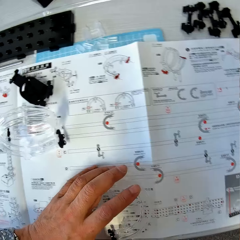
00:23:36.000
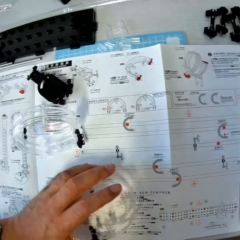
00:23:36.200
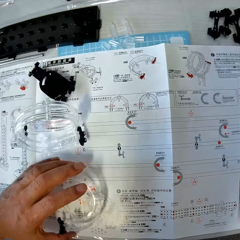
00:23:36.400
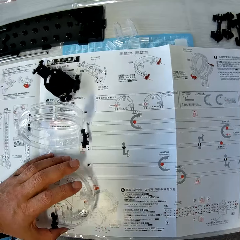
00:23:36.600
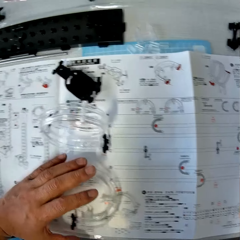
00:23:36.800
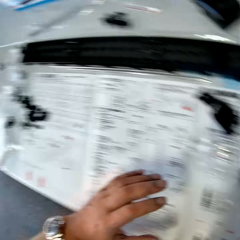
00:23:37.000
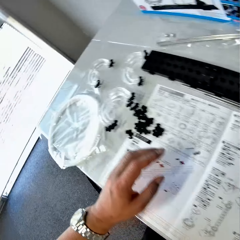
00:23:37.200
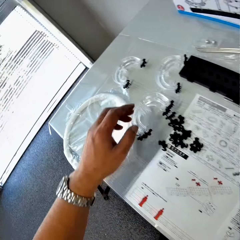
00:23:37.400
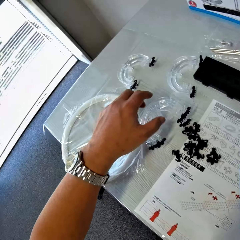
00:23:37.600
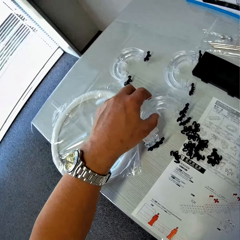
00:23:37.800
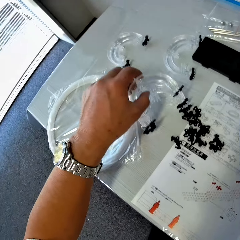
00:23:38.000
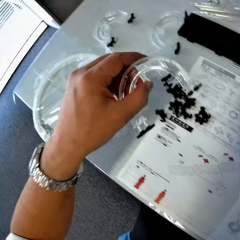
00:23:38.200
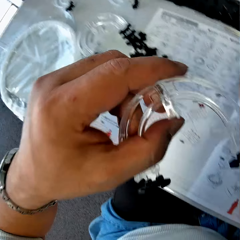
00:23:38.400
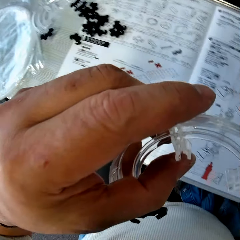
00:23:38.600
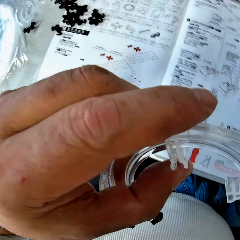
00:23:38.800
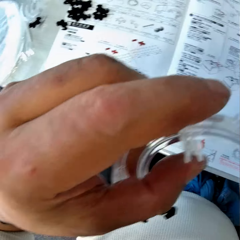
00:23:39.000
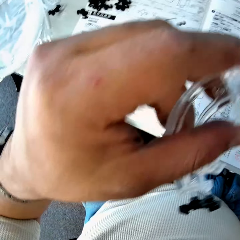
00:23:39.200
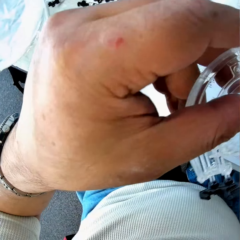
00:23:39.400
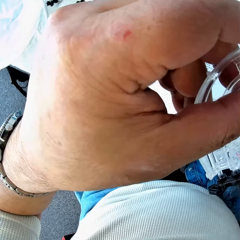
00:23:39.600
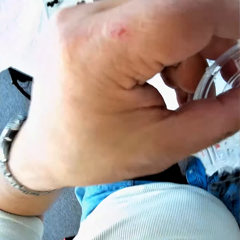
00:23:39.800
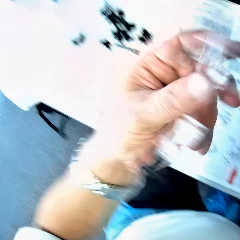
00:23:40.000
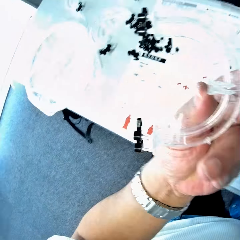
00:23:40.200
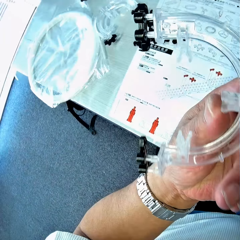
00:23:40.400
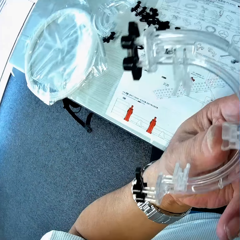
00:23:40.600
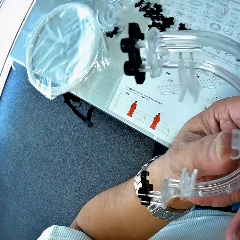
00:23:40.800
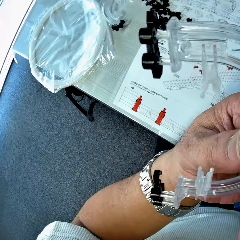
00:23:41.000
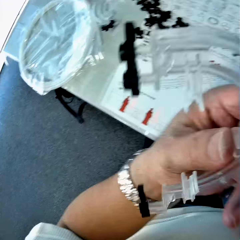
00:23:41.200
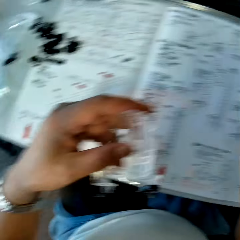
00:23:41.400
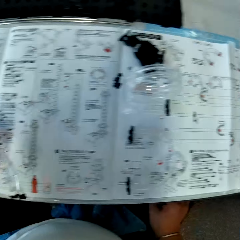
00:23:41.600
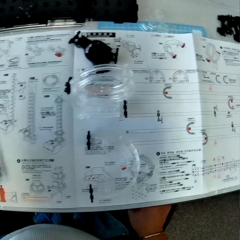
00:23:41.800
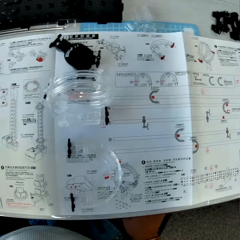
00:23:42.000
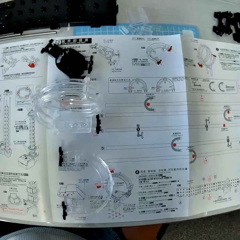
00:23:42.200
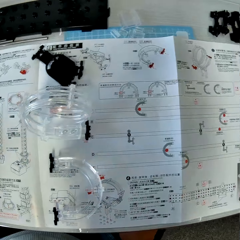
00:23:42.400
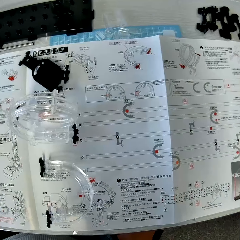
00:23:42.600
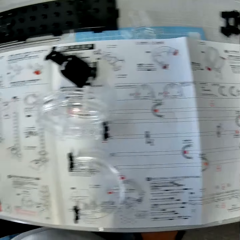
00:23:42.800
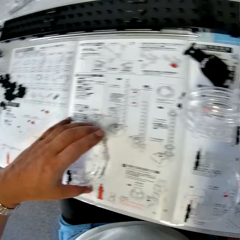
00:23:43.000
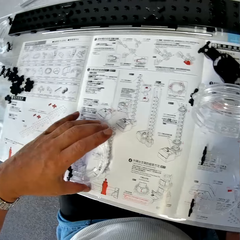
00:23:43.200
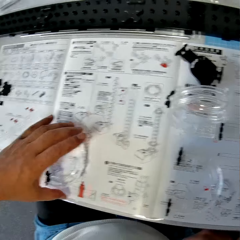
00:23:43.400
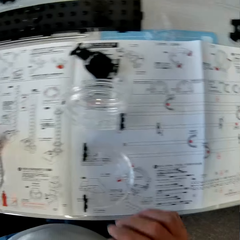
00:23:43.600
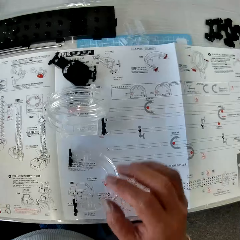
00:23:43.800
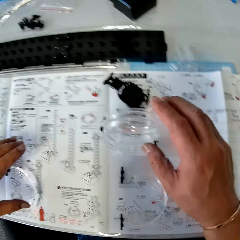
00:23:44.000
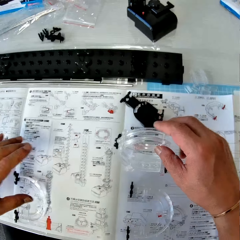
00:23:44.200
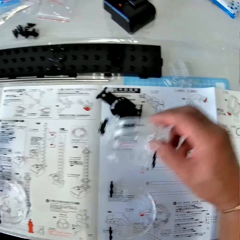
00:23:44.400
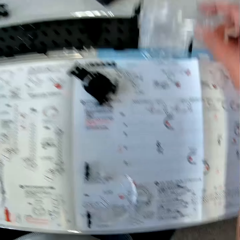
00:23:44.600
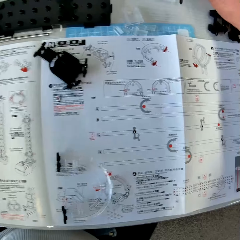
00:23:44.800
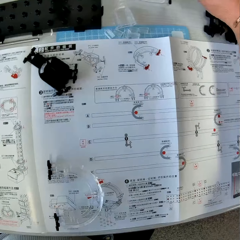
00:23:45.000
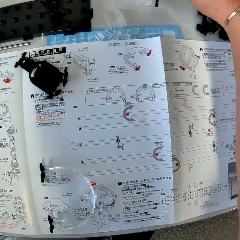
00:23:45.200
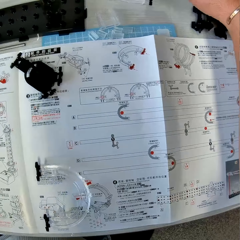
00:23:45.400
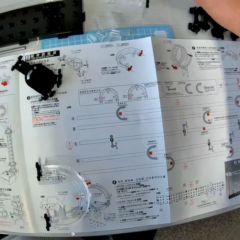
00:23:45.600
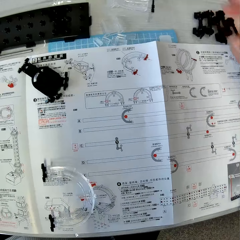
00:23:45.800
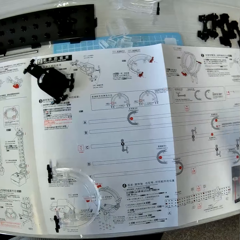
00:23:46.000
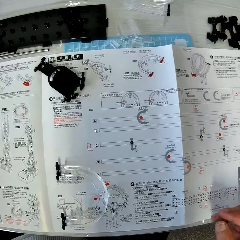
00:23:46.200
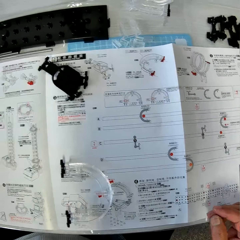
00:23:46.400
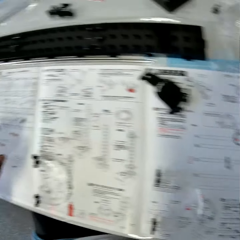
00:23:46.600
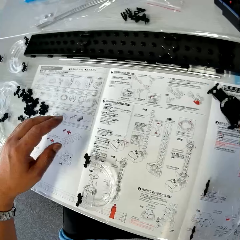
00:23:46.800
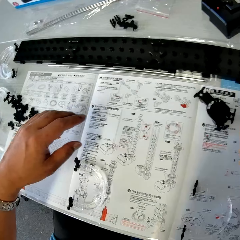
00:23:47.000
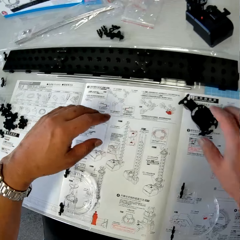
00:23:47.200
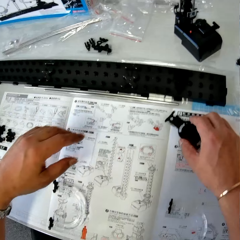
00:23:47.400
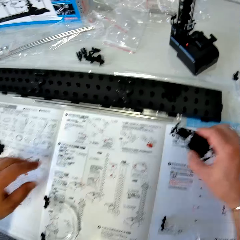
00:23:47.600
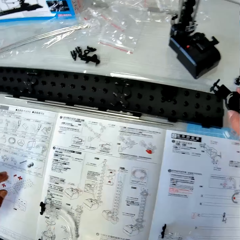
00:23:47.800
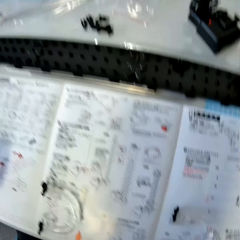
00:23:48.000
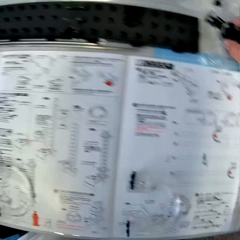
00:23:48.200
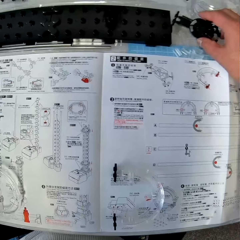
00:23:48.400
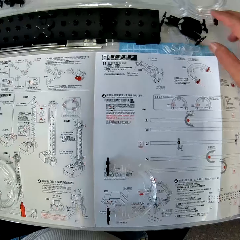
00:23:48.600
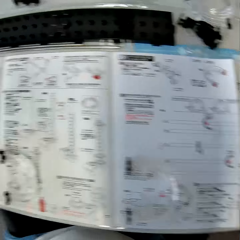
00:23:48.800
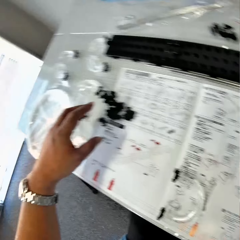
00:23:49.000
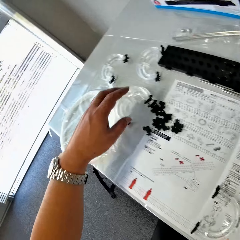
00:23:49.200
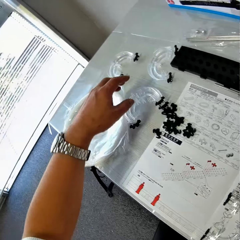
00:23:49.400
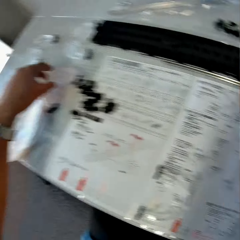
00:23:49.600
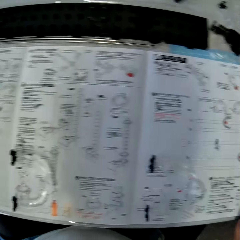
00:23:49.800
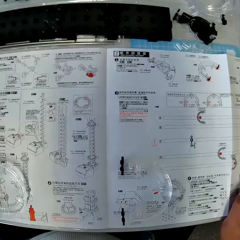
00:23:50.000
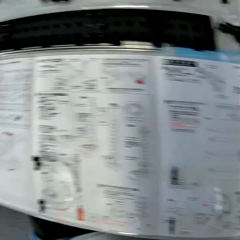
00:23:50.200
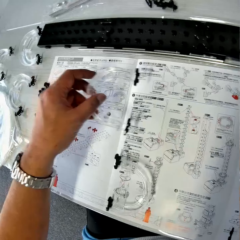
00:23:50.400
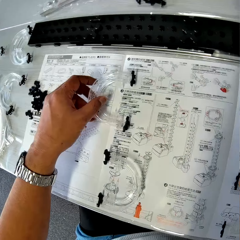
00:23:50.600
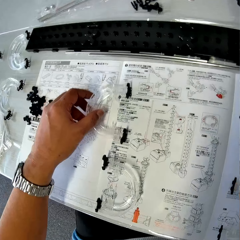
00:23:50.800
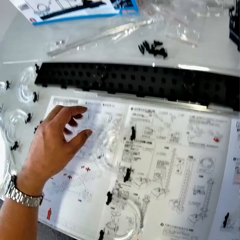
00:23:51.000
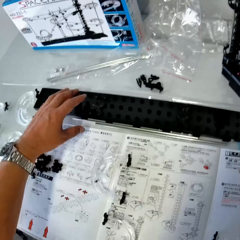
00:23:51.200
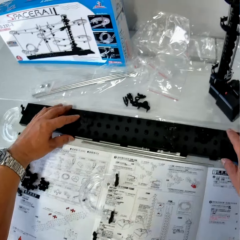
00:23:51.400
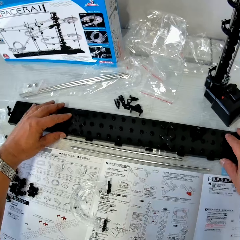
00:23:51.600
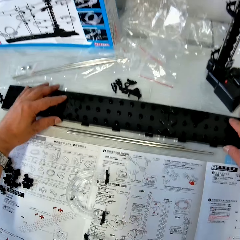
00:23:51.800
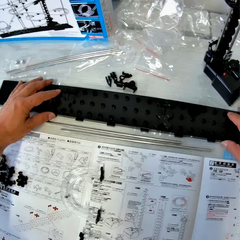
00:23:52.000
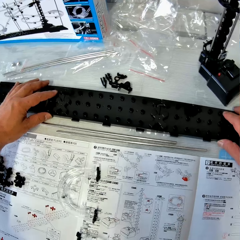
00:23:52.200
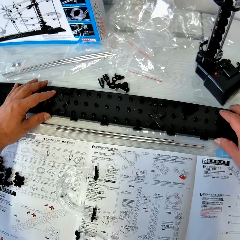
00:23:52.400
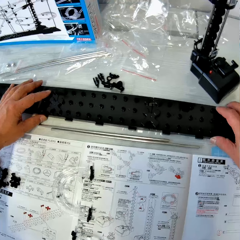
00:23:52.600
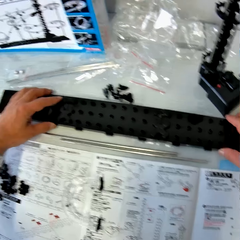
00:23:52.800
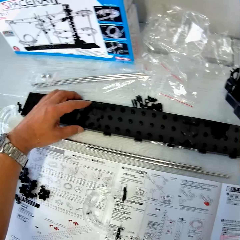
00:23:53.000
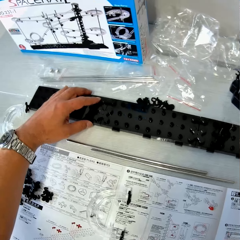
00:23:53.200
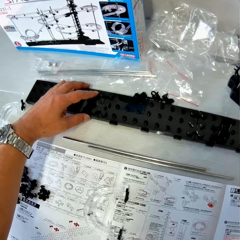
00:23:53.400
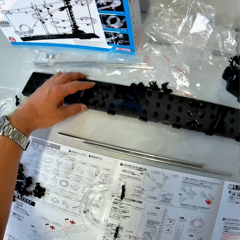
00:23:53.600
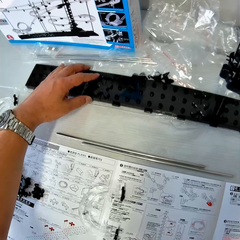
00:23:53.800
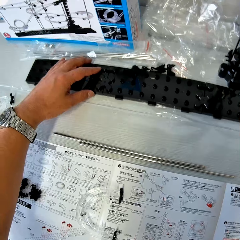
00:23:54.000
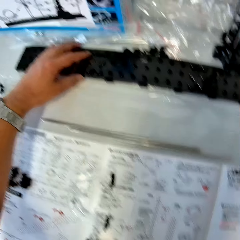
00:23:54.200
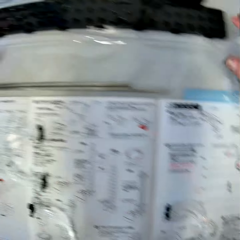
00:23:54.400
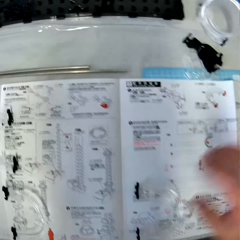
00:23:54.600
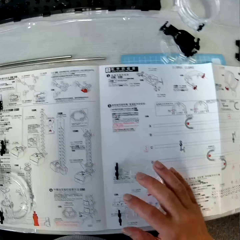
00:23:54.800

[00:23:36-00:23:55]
The camera wearer puts the halved cylindrical models or space rail corner part on the book with his left hand. He moves the space rail corner part and looks around the table. He picks up the halved cylindrical plastic models with his left hand. He inspects the halved cylindrical models. He looks at the manual. He puts the halved cylindrical models on the book with his left hand. He picks up the cylindrical model with his right hand. He puts the cylindrical model on the table with his right hand. He looks around the table. He adjusts a black rectangular model with his right hand. He picks up a see saw part. He places the see saw part on the table. He picks up the halved cylindrical models with his left hand. He looks around the table. He puts the halved cylindrical models on the book with his left hand. He moves the base. He adjusts the black rectangular model with his hands.

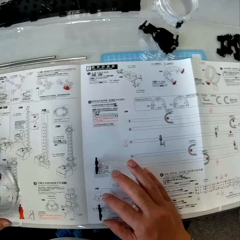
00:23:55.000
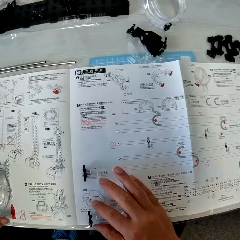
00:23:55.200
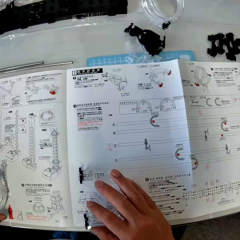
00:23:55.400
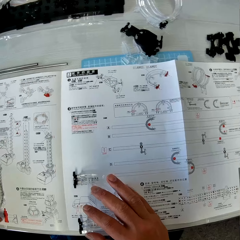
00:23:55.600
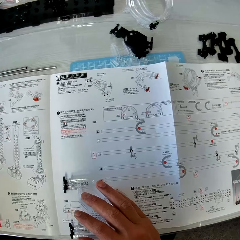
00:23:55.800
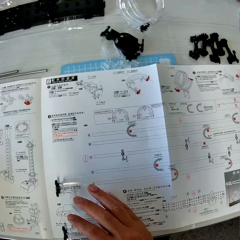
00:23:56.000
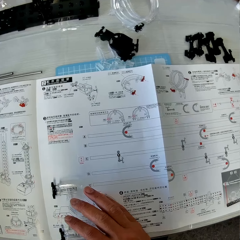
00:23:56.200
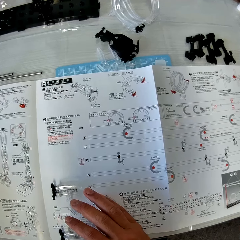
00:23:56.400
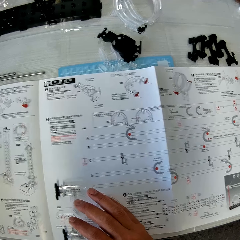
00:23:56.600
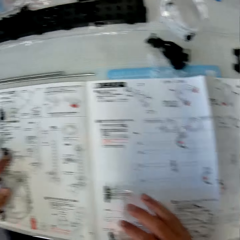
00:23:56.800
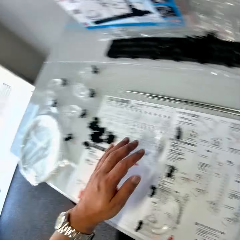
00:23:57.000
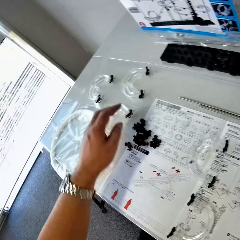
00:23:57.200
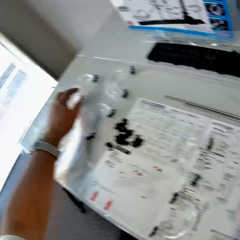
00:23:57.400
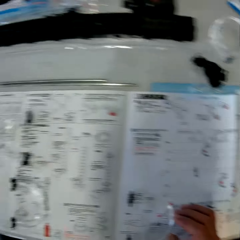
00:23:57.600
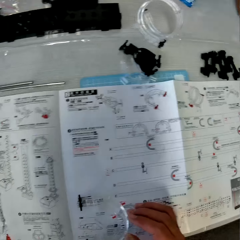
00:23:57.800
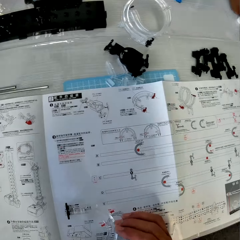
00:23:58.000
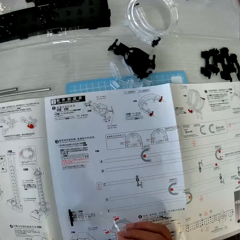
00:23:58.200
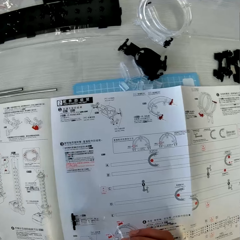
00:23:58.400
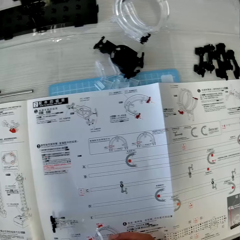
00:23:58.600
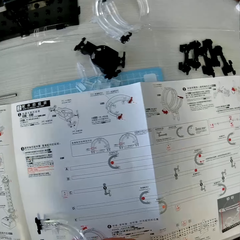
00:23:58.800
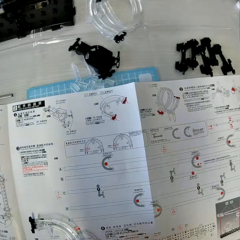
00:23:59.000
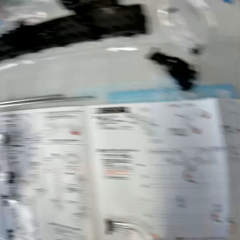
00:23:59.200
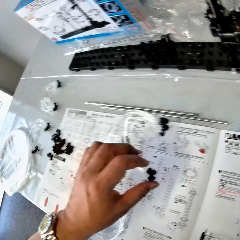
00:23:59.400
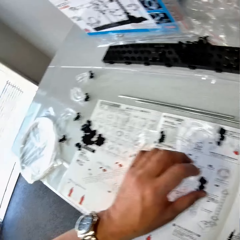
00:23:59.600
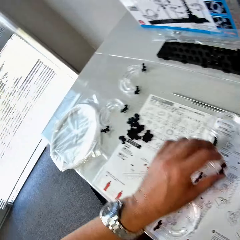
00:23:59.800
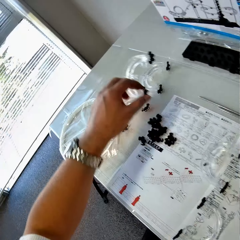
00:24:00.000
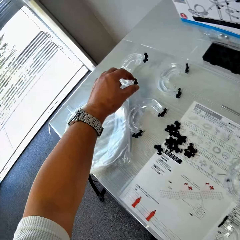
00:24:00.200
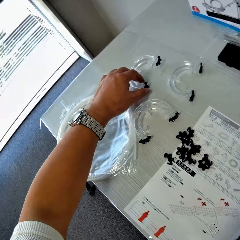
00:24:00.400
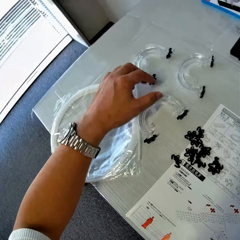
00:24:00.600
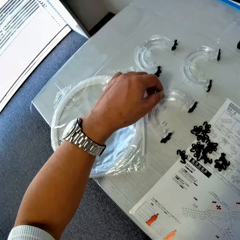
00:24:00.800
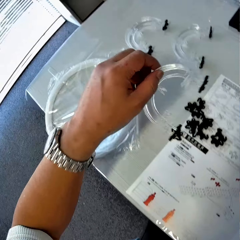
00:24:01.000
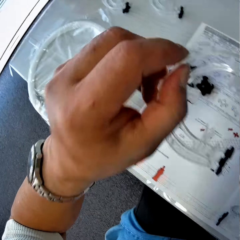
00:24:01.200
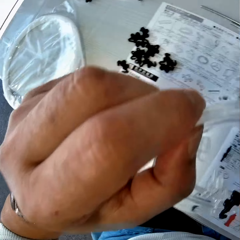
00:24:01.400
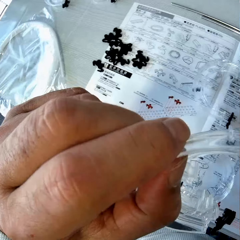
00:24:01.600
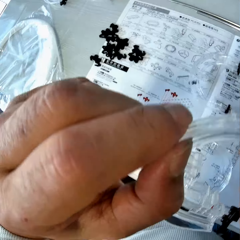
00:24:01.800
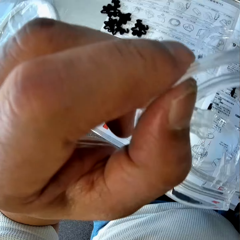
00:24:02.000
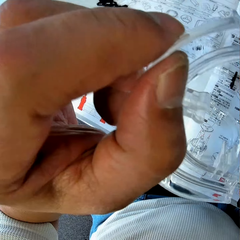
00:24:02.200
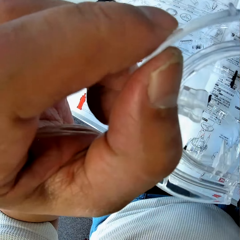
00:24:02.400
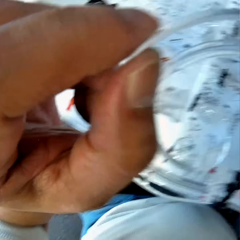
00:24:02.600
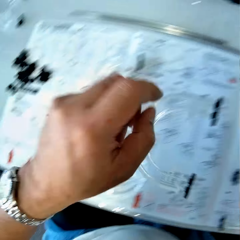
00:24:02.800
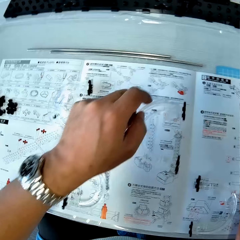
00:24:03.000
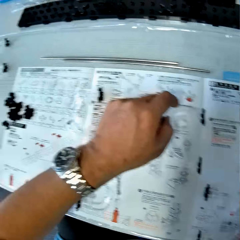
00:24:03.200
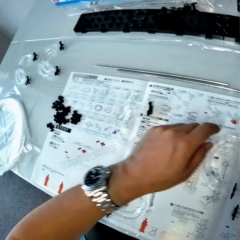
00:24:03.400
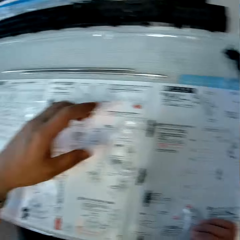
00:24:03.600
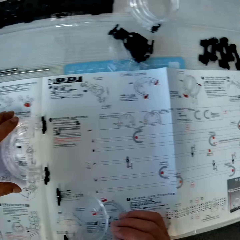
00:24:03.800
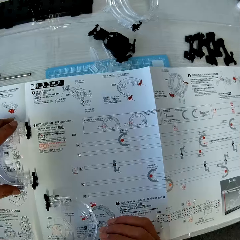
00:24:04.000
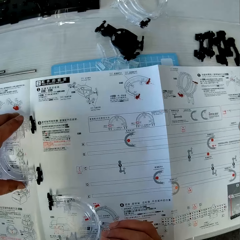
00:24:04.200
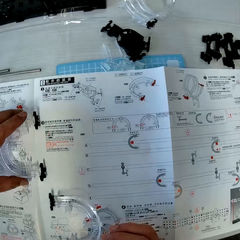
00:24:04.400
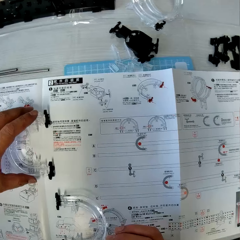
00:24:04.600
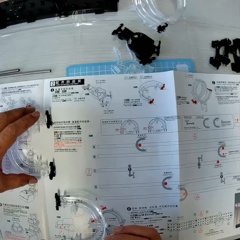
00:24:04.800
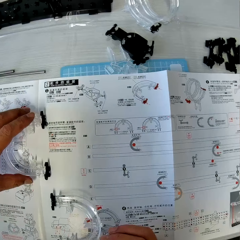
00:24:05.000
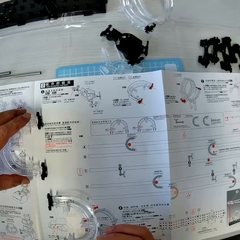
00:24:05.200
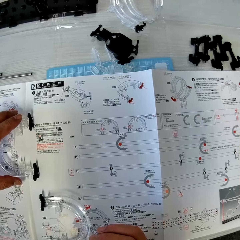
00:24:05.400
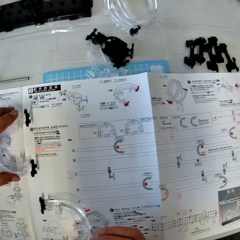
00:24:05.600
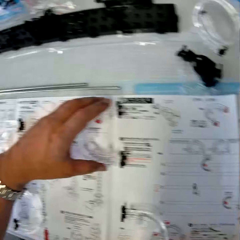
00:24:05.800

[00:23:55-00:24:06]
The camera wearer holds the space rail corner part. He puts his right hand on a halved cylindrical model. He reads the manual paper. He picks up the halved cylindrical model on the table with his left hand. He reads the manual paper and looks around the table. He drops the halved cylindrical model on the table with his left hand. He picks up the halved cylindrical model on the table with his left hand. He inspects the halved cylindrical model in his left hand. He puts the halved cylindrical model on the table with his left hand. He holds the space rail corner part on the paper manual. He reads the manual paper.
